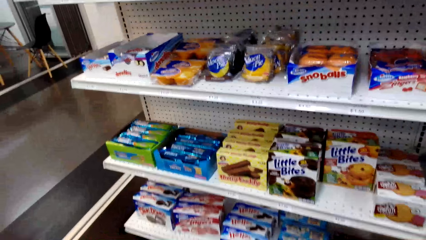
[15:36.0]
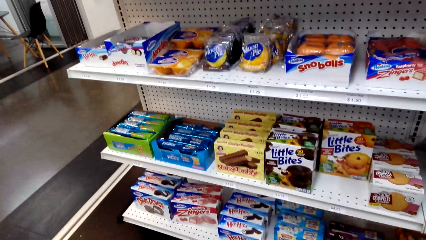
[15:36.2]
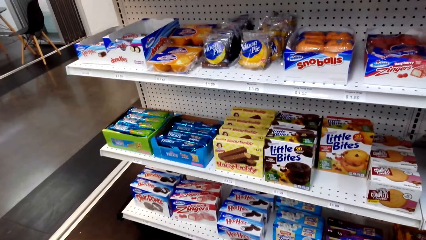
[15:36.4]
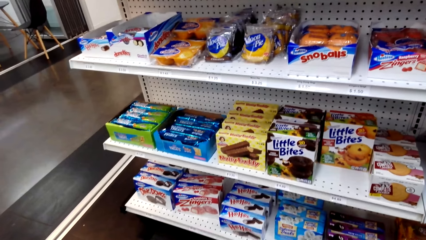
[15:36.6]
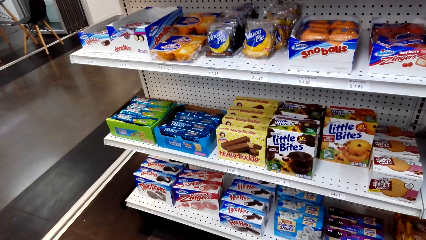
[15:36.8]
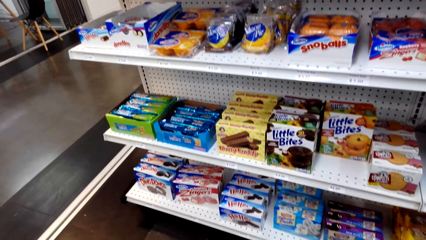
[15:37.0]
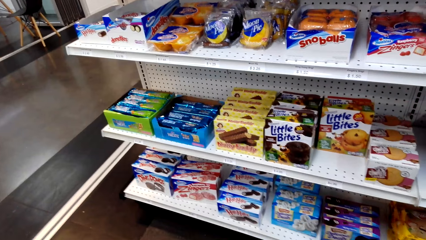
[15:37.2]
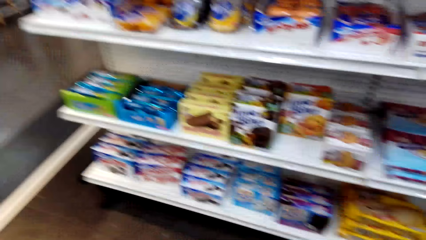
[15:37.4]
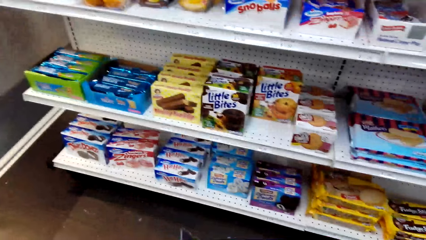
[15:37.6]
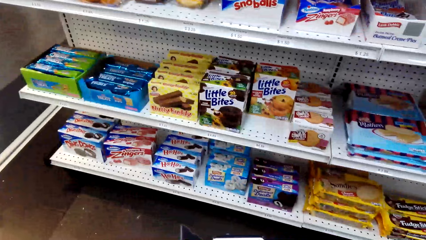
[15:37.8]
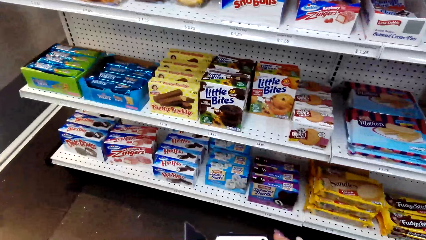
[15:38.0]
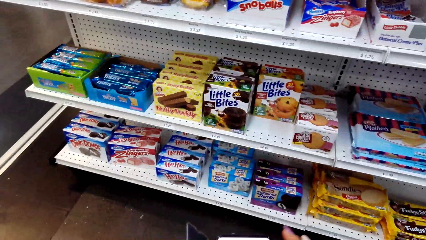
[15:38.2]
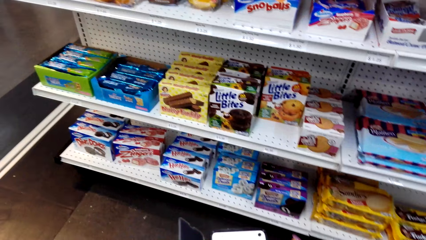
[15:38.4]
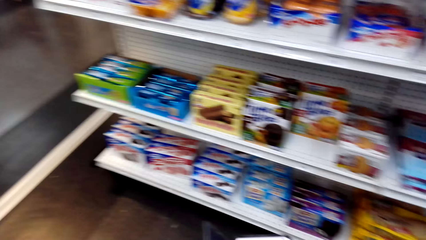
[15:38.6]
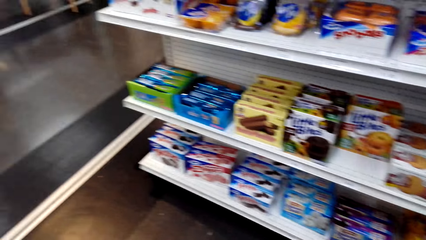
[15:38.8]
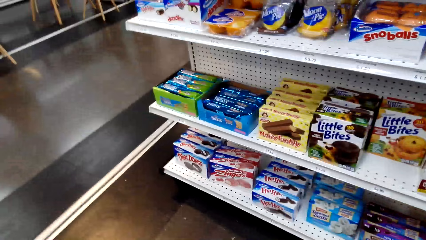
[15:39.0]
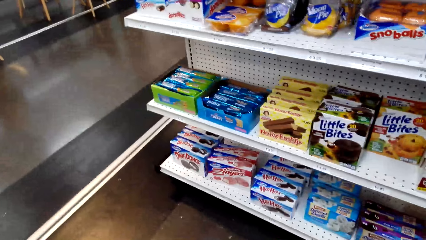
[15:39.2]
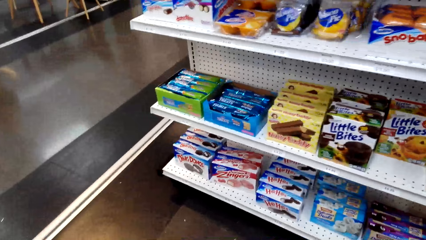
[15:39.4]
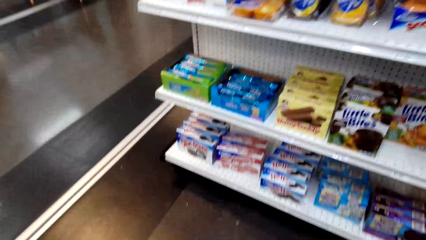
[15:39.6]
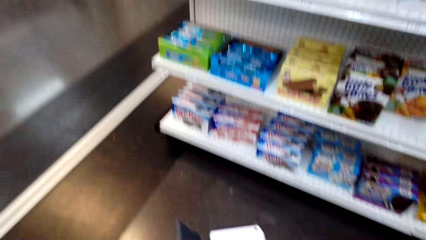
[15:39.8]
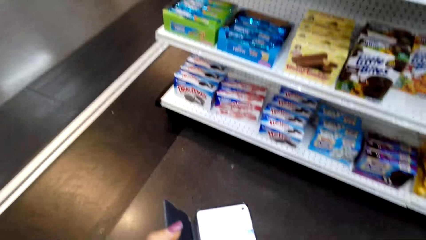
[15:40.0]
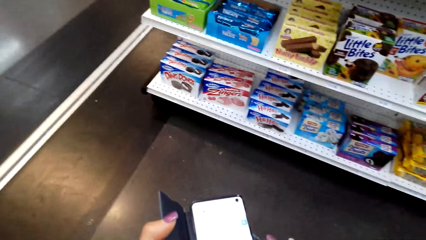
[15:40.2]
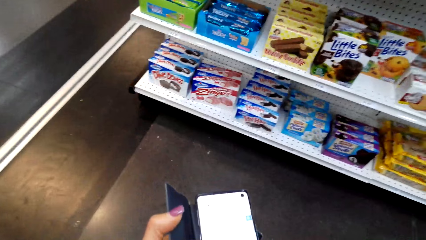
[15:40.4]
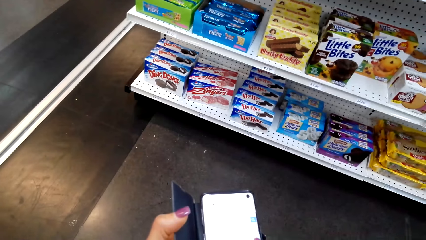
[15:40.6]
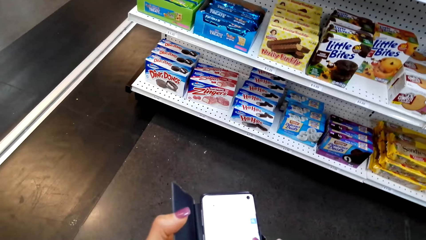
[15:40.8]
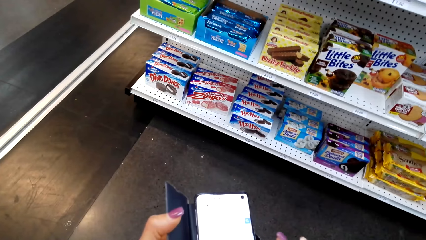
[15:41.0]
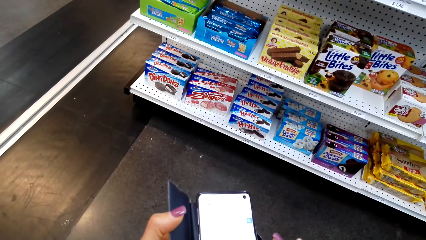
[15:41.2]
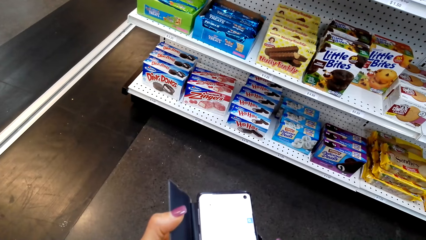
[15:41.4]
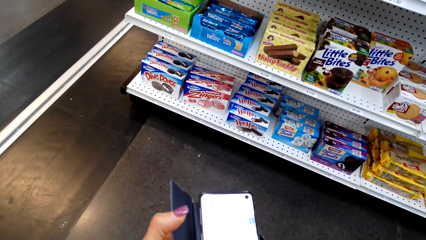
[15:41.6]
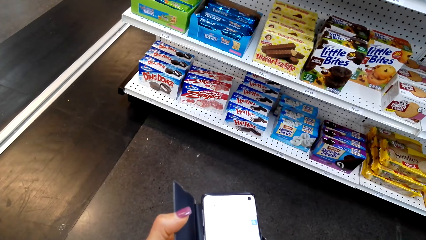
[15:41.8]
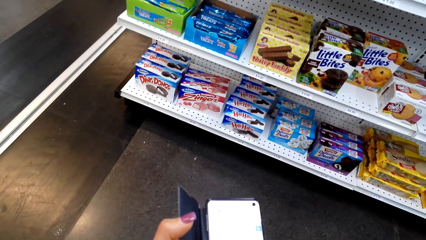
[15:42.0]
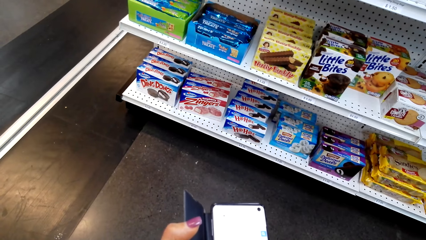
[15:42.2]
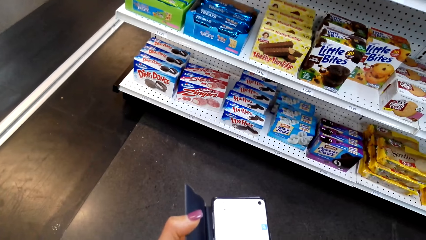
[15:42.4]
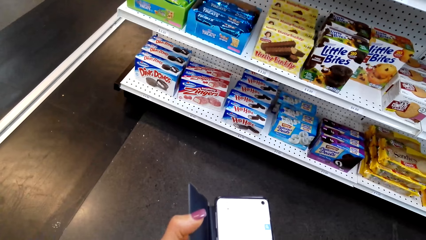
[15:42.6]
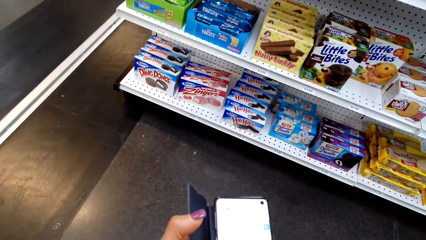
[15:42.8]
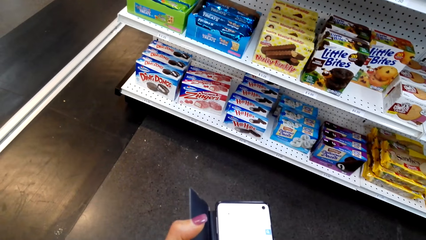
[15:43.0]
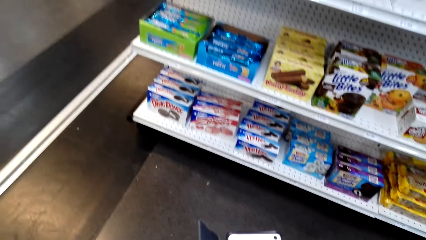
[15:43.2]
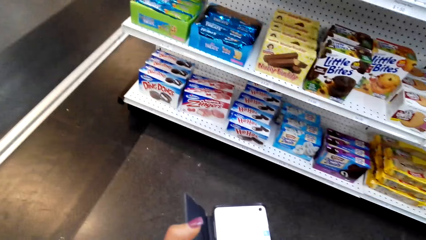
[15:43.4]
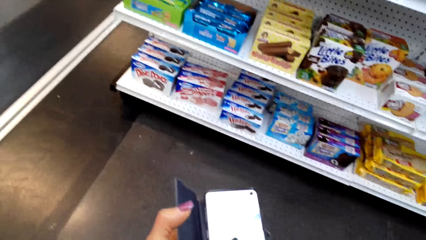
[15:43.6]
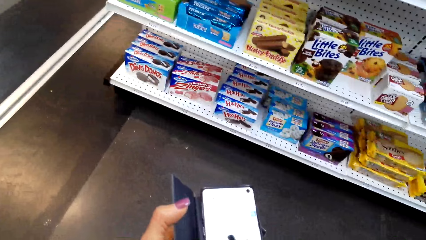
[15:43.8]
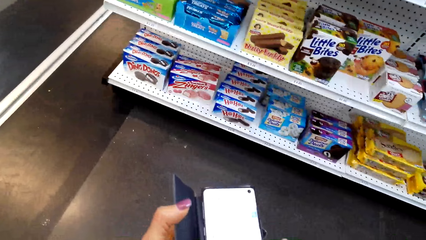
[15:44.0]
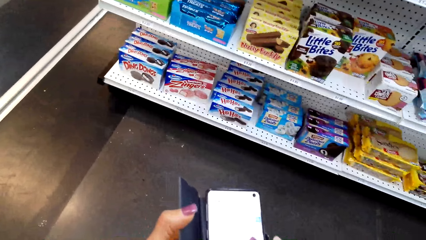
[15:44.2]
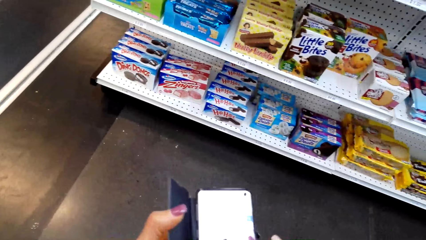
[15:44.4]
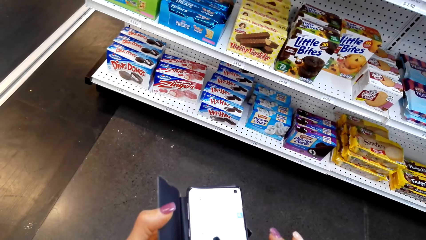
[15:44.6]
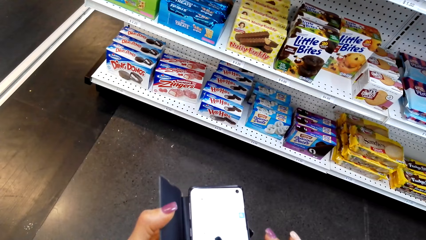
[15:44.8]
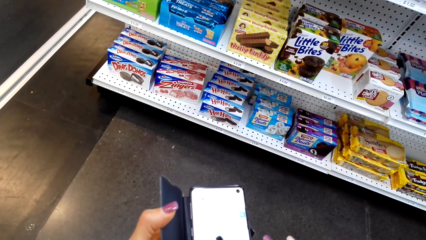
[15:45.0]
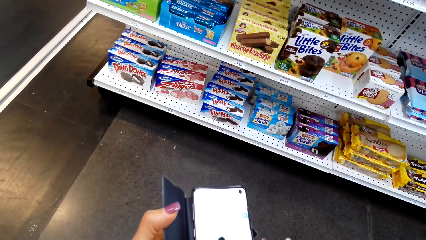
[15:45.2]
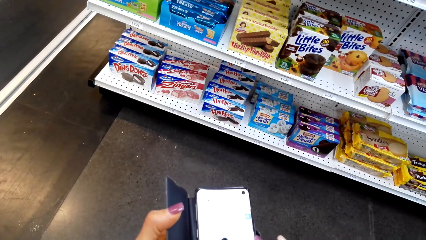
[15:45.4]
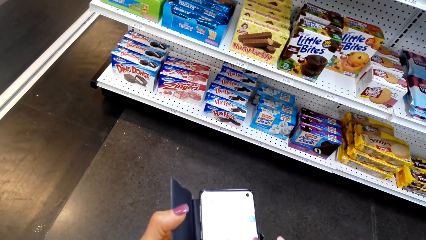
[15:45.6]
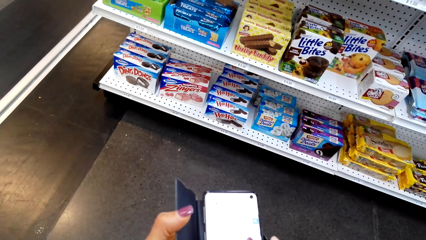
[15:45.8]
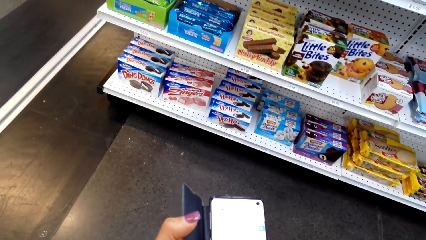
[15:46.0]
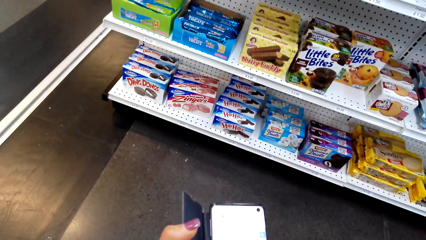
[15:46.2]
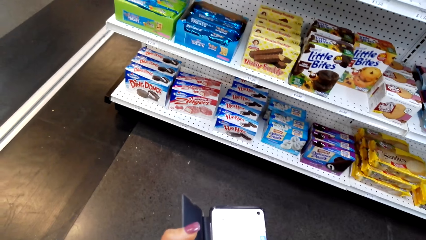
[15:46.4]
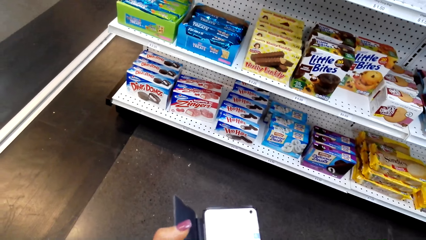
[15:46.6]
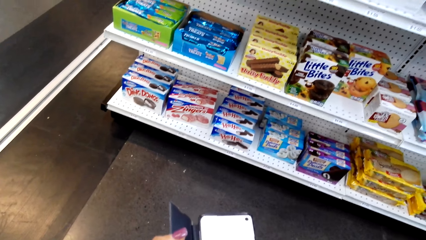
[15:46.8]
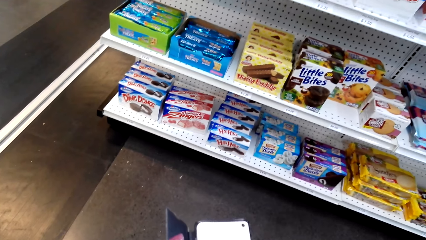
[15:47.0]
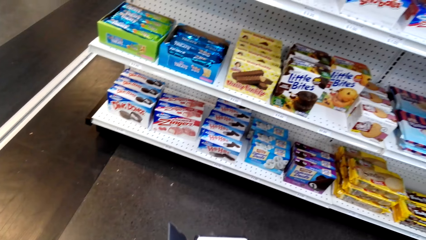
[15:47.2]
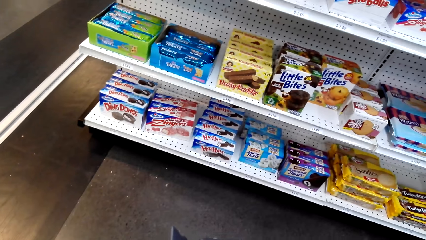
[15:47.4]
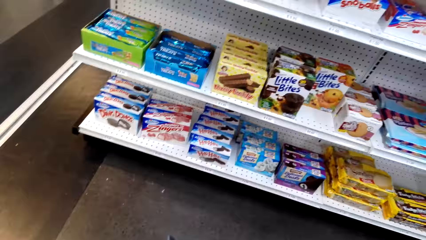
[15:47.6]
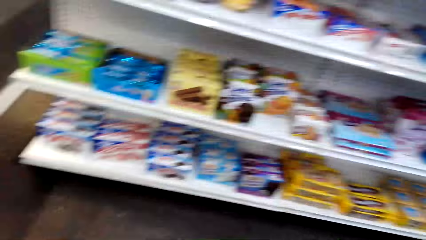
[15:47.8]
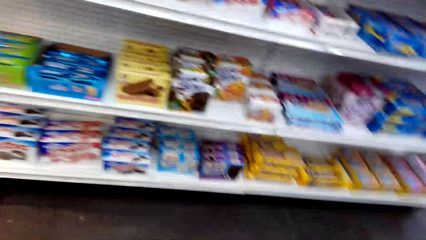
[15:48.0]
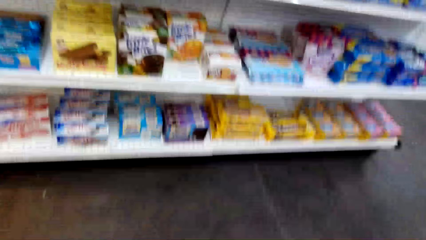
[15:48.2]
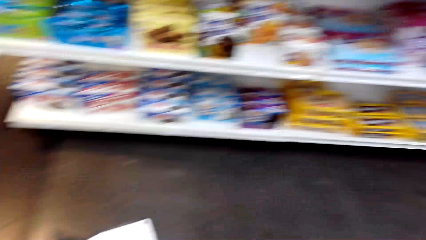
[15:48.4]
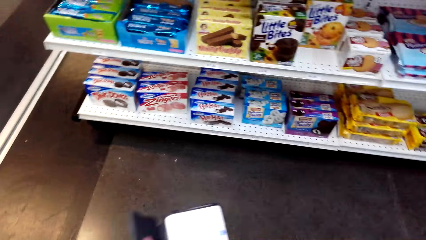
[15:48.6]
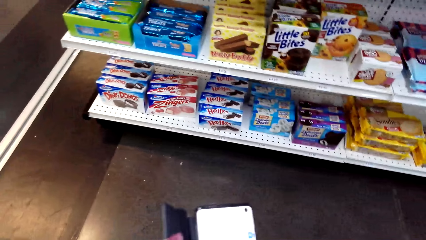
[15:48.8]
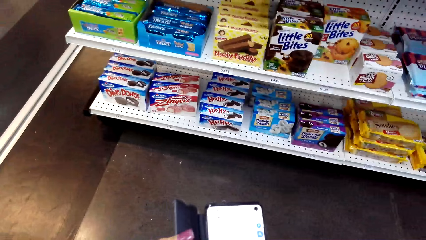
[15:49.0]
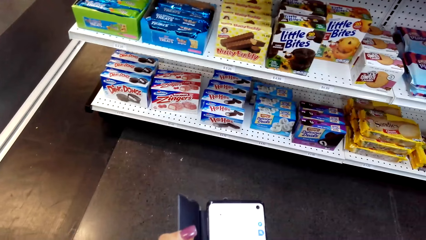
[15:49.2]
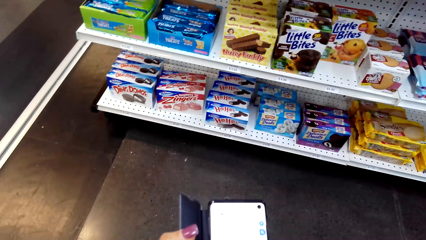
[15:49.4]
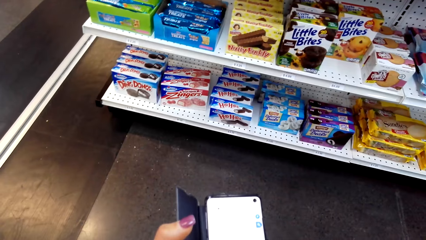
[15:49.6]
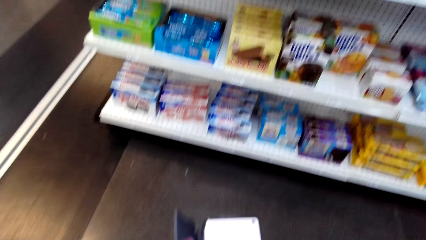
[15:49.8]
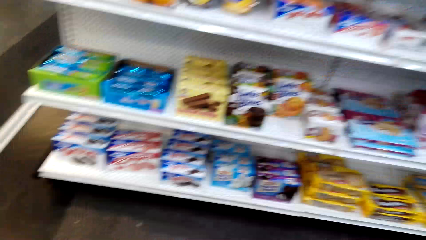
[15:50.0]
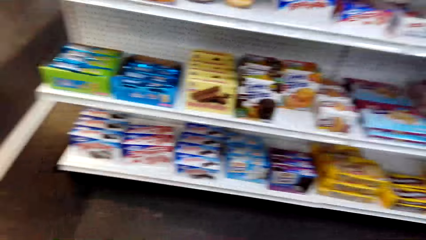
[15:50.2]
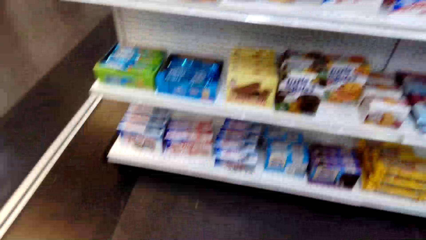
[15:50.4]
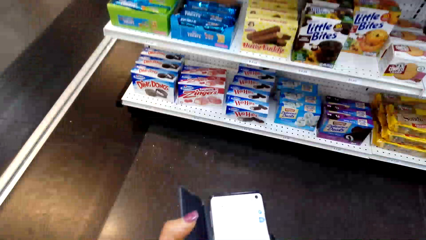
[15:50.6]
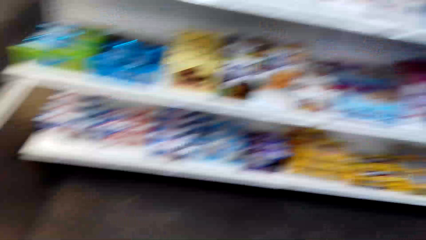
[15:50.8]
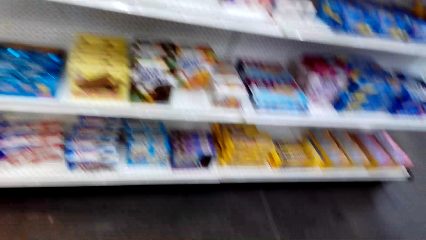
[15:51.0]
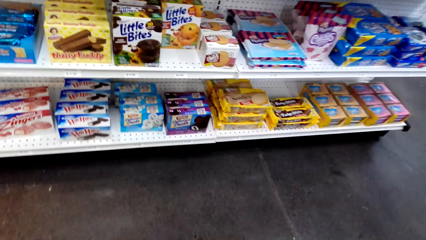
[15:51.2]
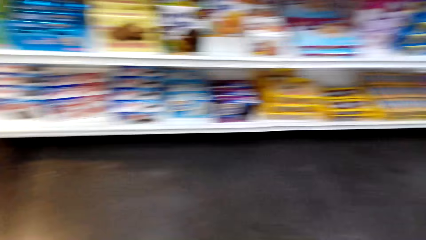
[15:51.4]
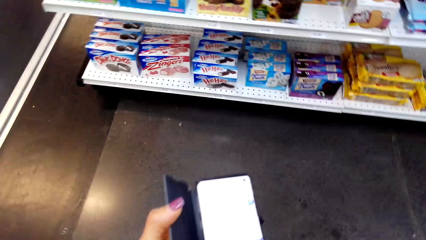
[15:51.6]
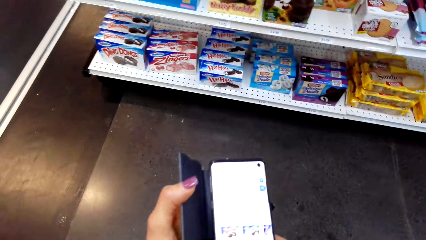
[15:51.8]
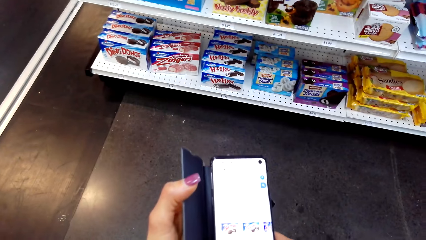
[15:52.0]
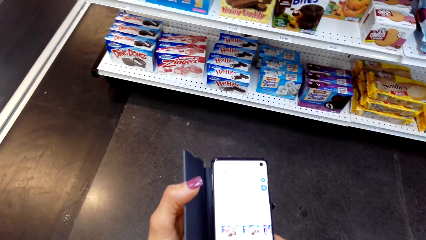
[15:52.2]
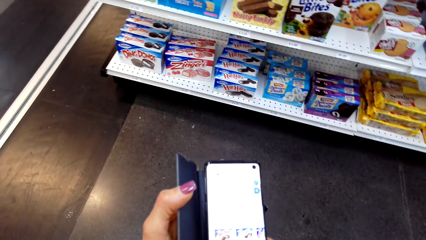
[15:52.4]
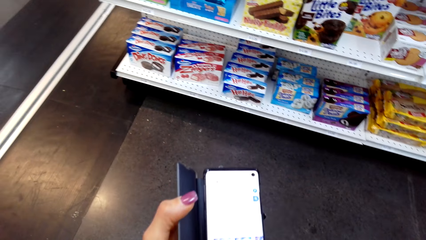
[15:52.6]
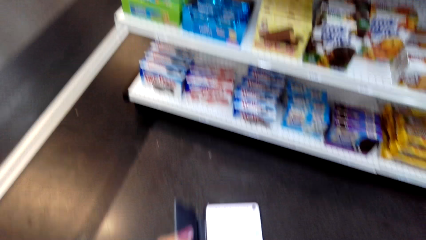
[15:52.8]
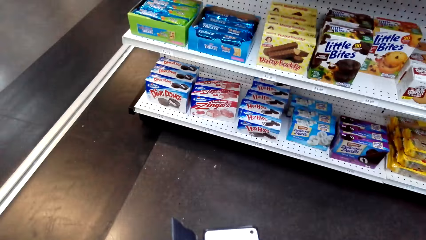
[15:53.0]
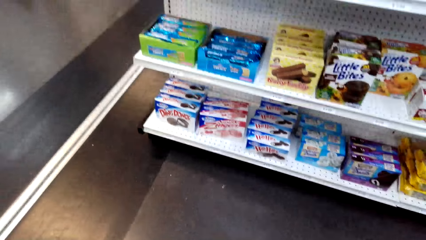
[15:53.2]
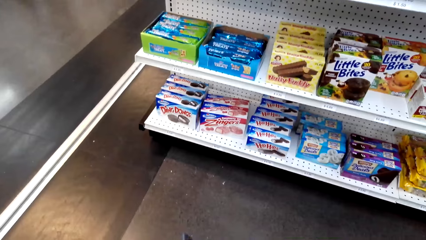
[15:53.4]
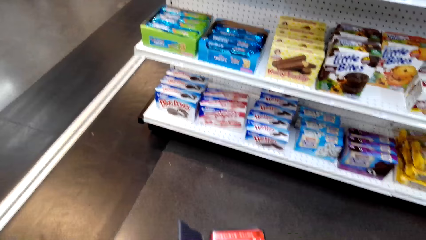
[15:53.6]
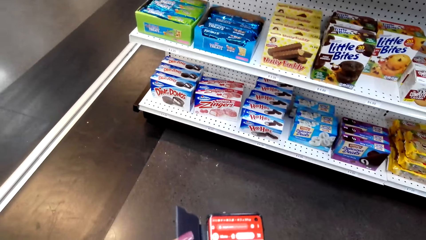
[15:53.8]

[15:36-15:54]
The camera wearer operates the phone. They look at the products.
